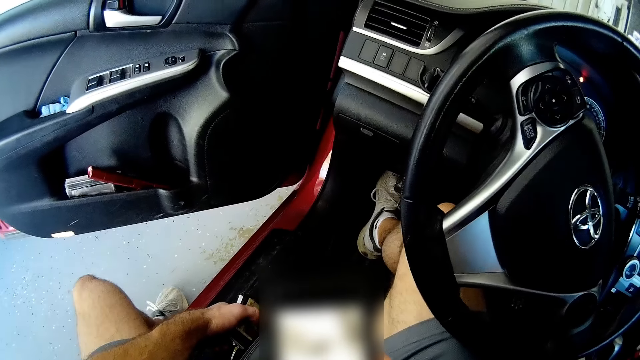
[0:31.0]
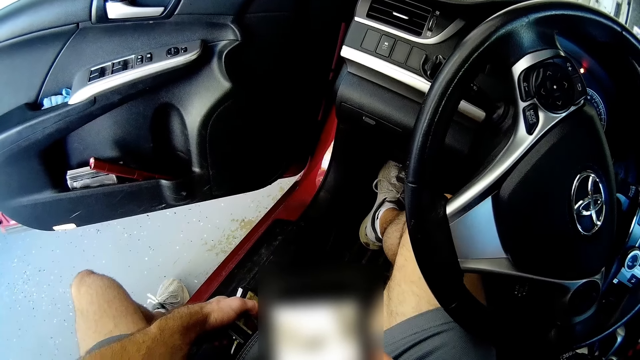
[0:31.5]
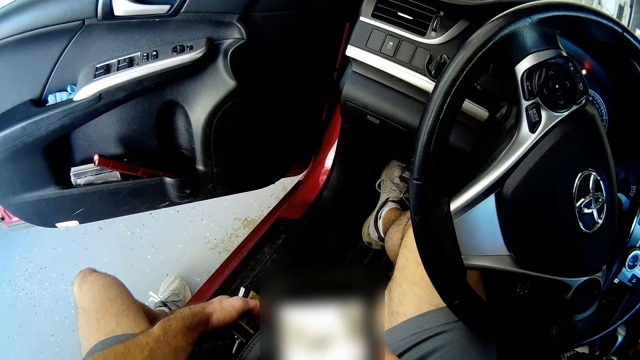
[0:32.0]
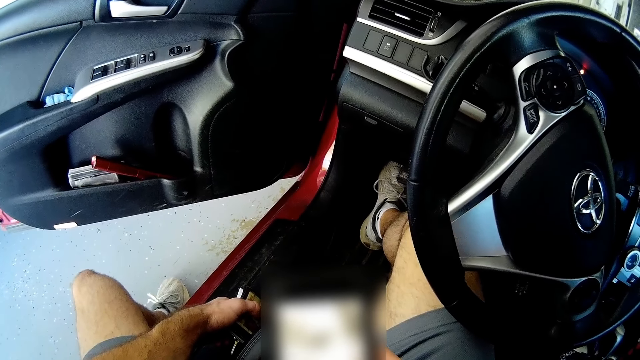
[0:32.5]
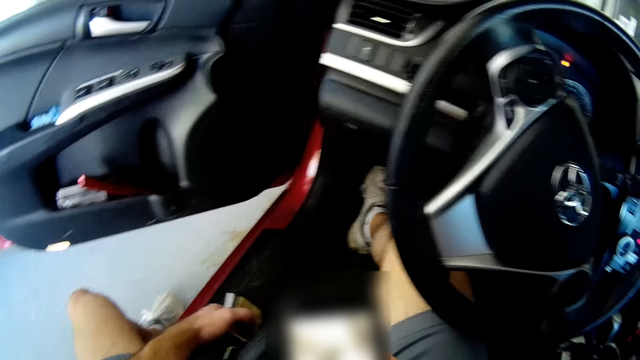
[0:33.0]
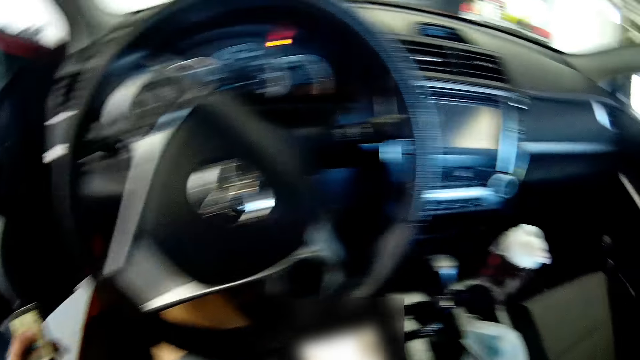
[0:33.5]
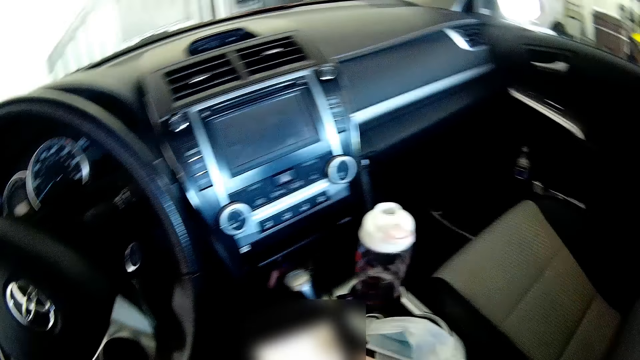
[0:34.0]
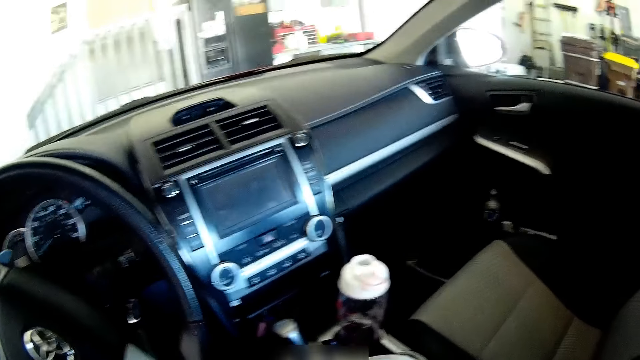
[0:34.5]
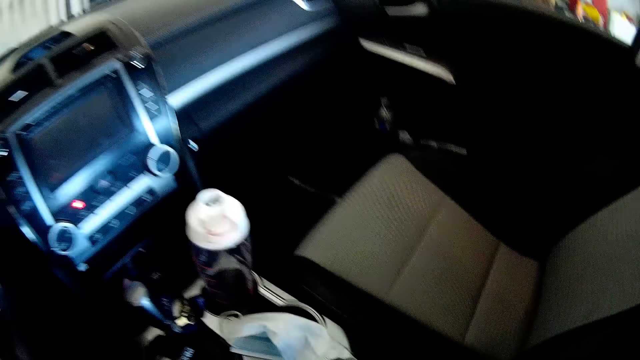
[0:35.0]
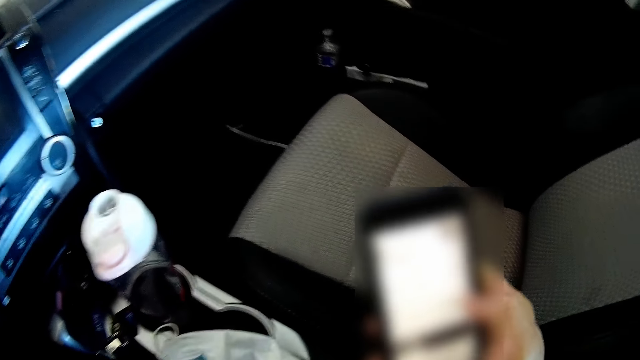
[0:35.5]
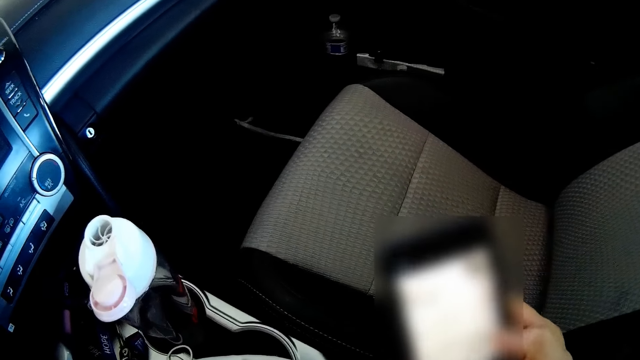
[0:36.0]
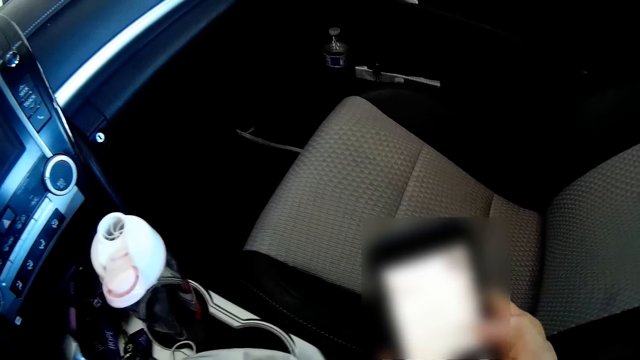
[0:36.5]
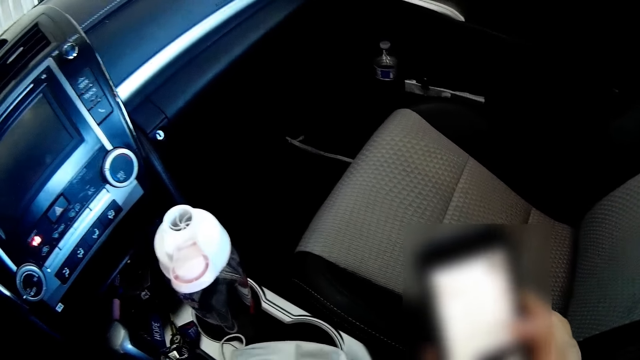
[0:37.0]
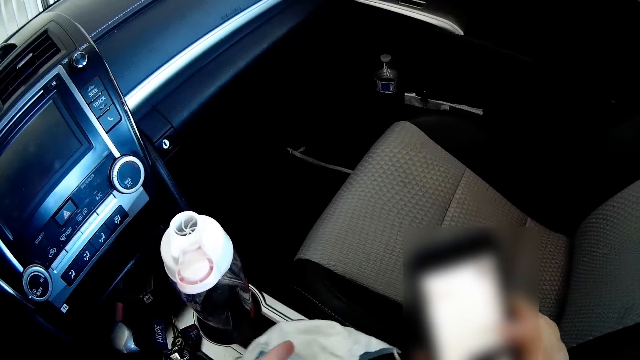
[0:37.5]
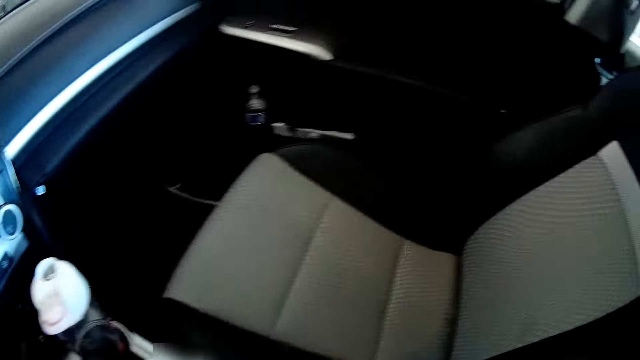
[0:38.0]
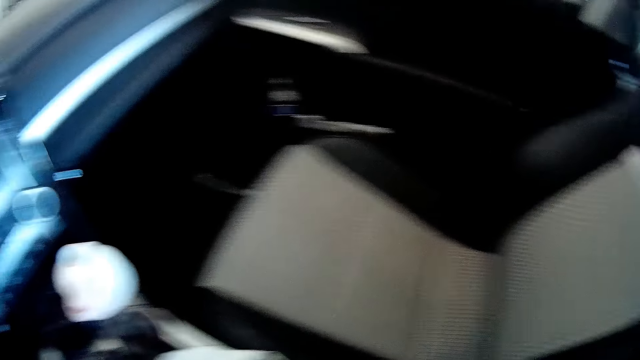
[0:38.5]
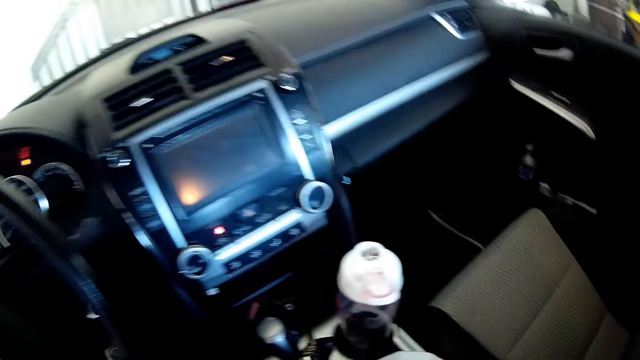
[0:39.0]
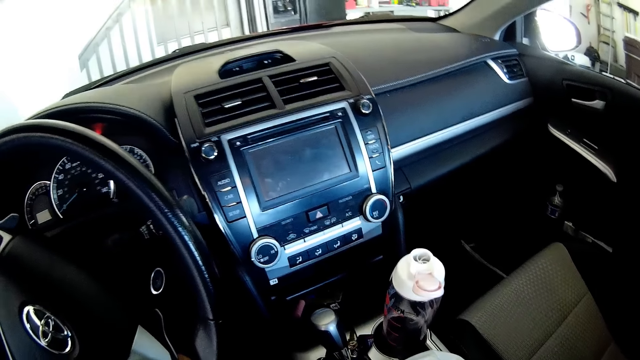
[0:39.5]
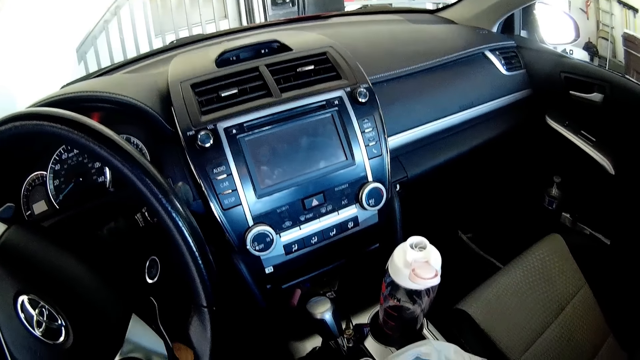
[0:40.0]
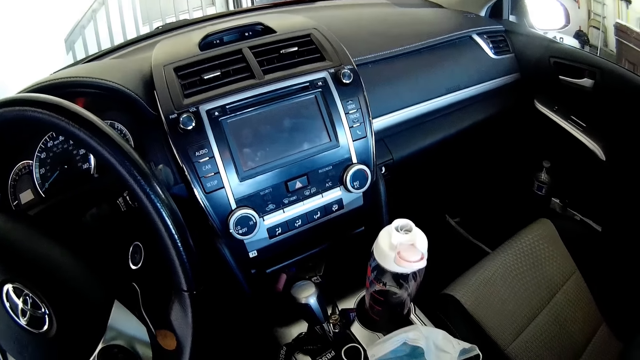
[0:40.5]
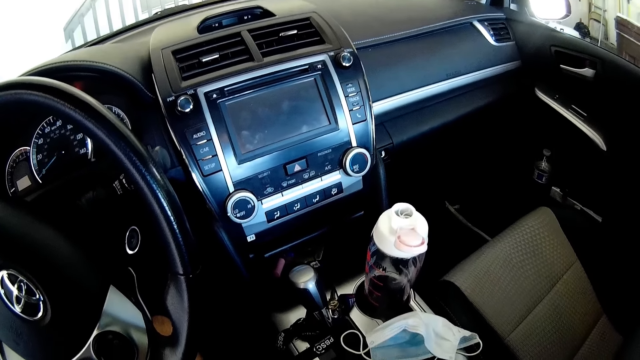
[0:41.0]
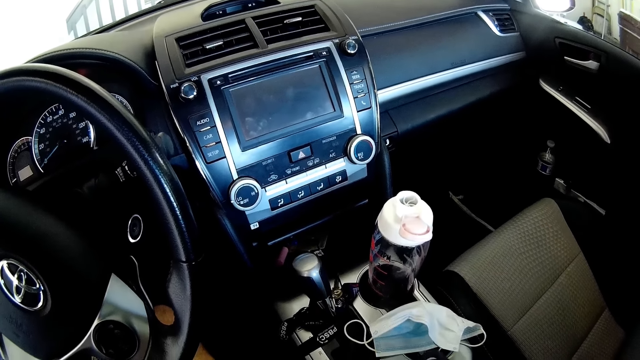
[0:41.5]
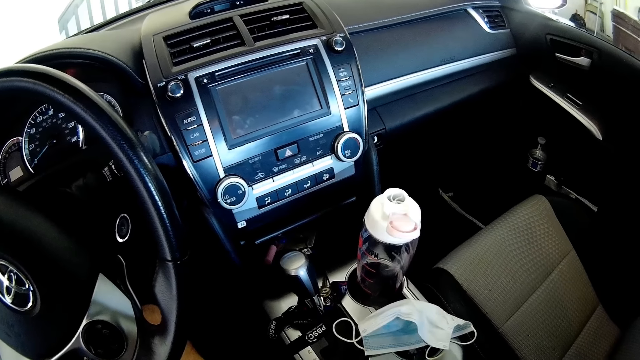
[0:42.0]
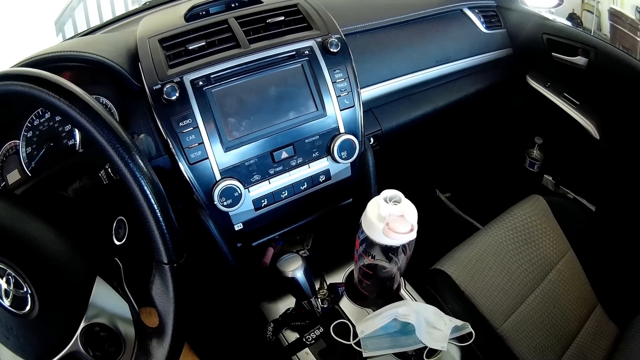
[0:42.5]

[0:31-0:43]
The camera wearer moves the hand. They operate the phone. They touch something. They look in the car.

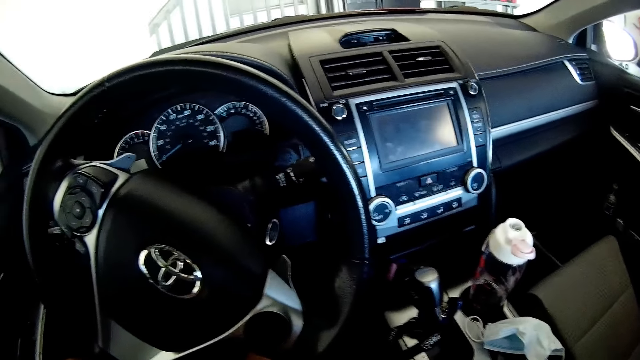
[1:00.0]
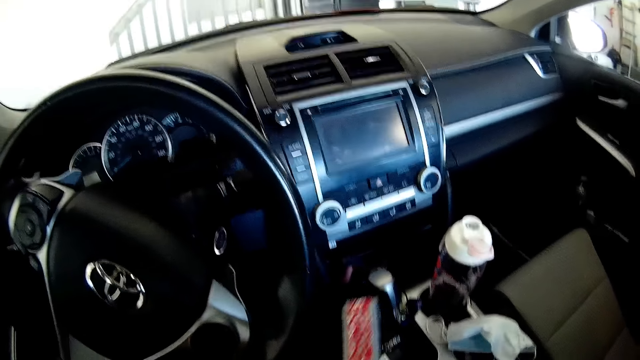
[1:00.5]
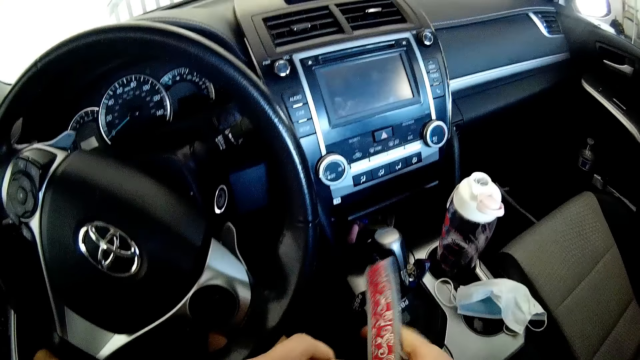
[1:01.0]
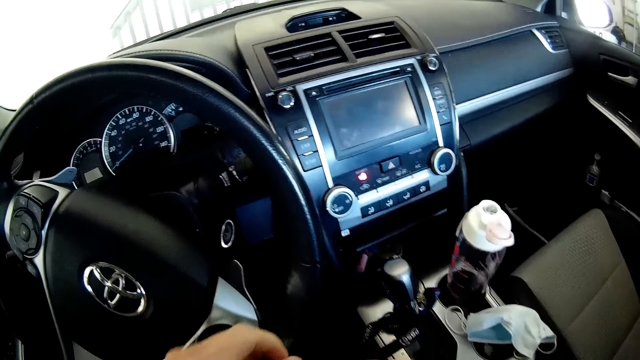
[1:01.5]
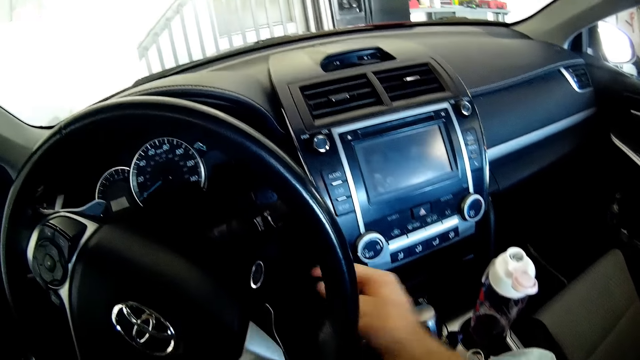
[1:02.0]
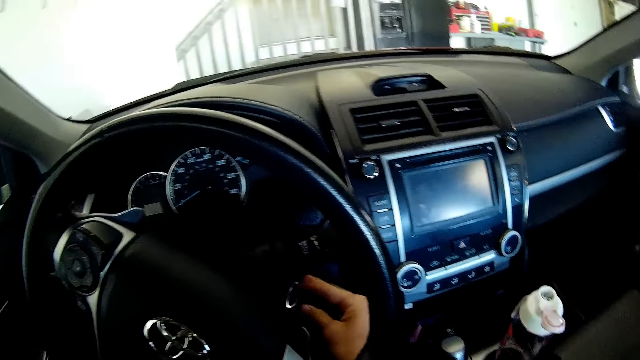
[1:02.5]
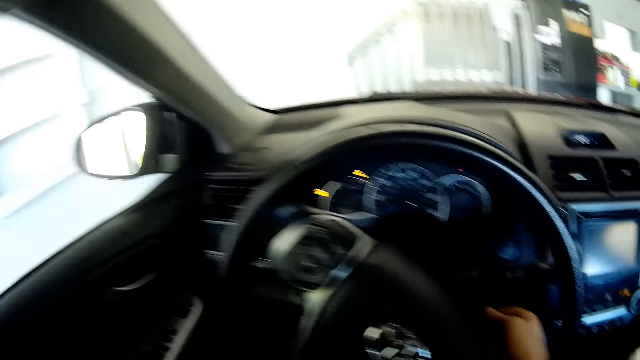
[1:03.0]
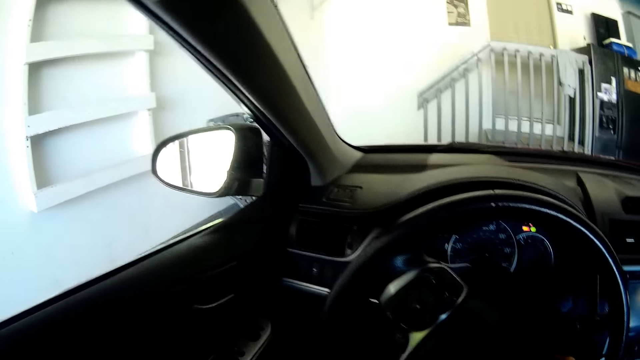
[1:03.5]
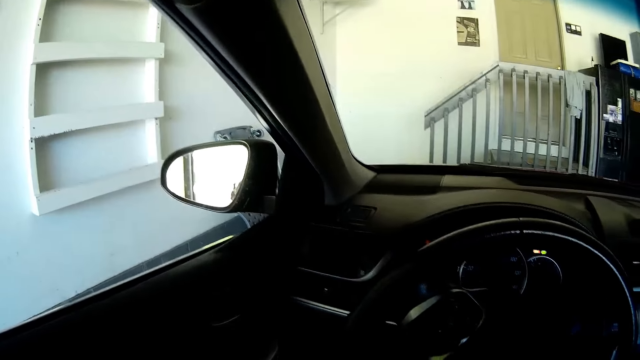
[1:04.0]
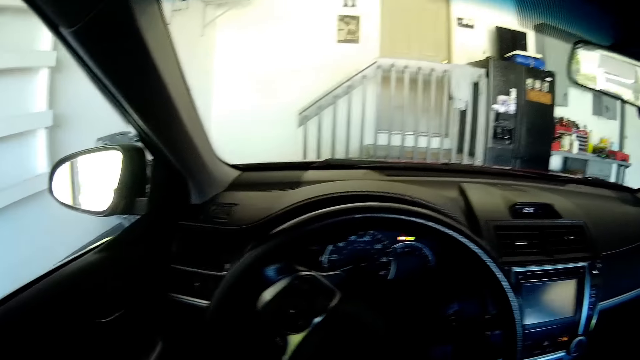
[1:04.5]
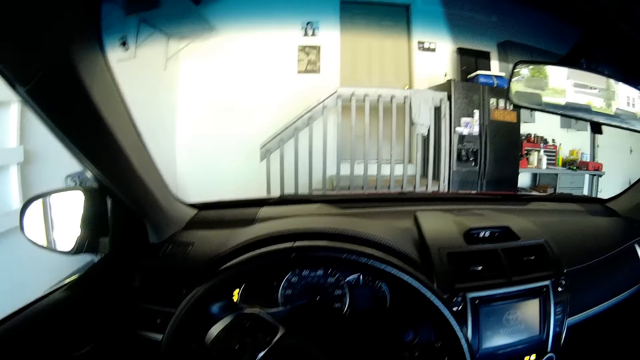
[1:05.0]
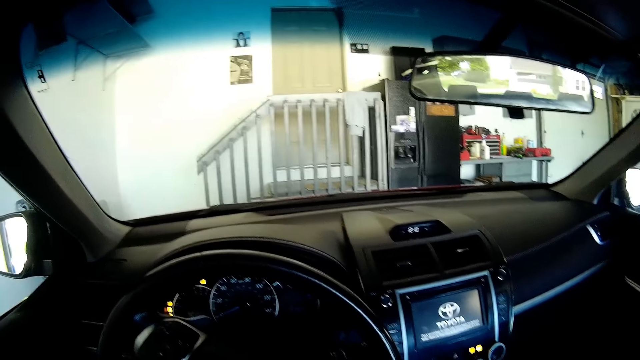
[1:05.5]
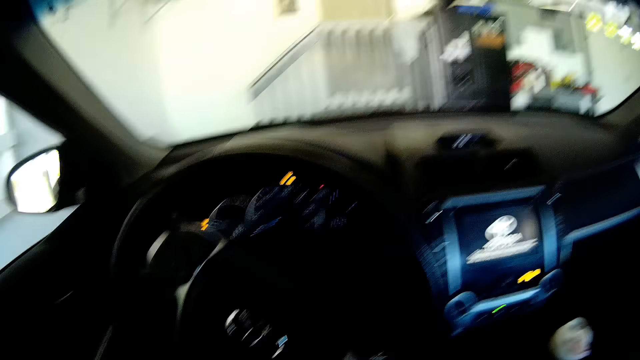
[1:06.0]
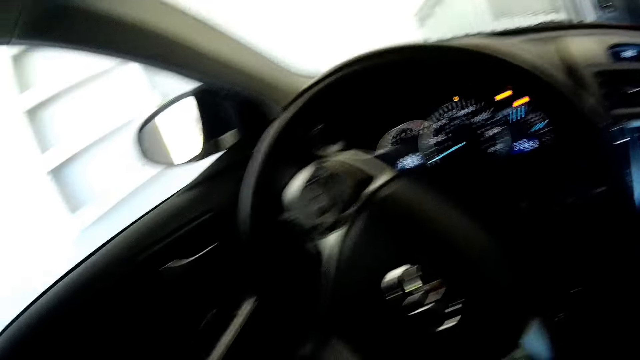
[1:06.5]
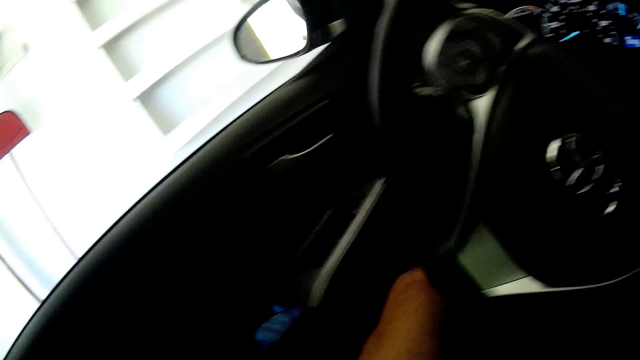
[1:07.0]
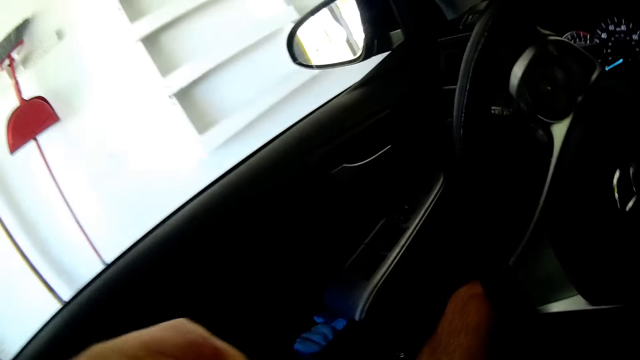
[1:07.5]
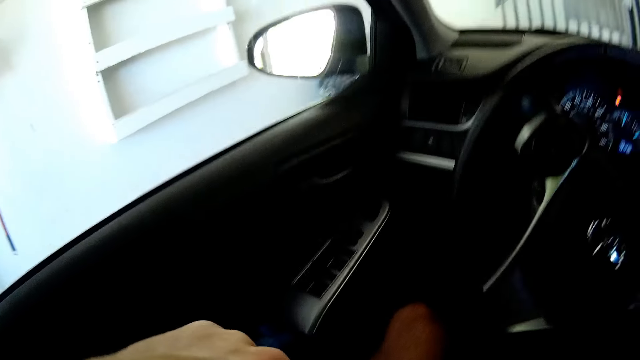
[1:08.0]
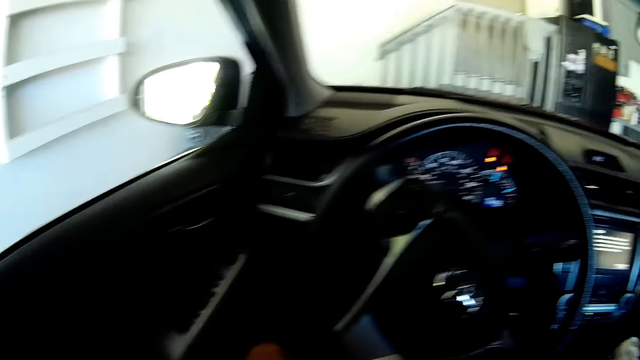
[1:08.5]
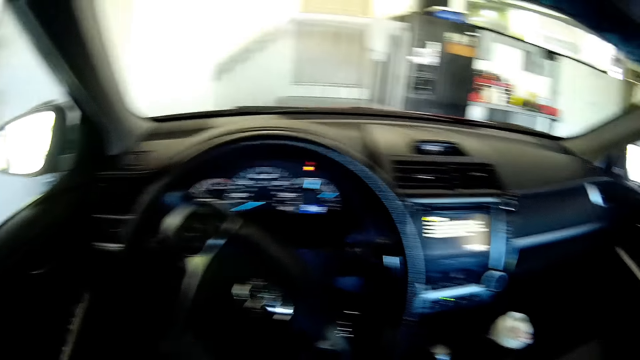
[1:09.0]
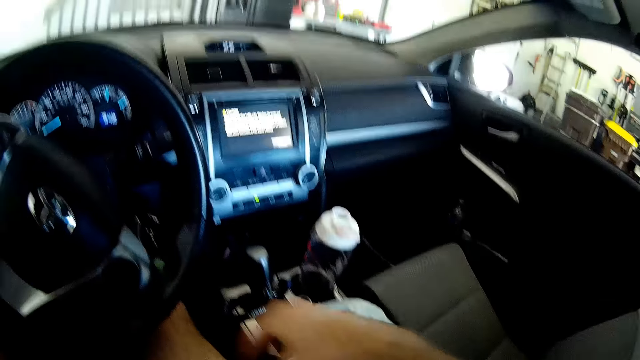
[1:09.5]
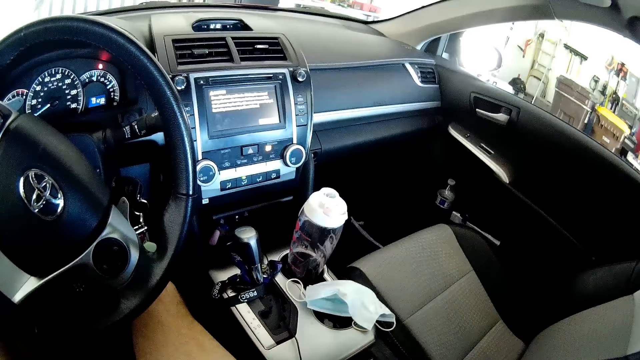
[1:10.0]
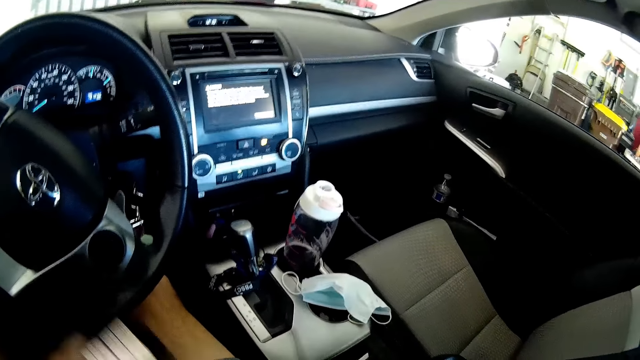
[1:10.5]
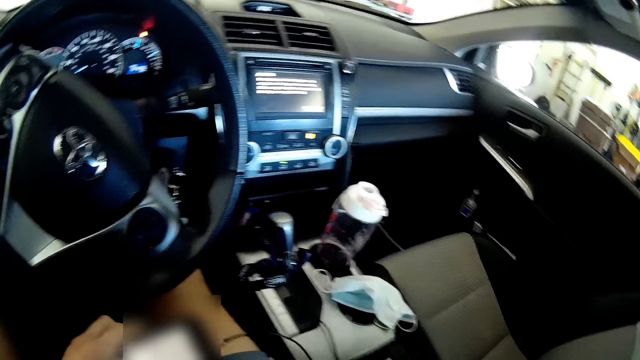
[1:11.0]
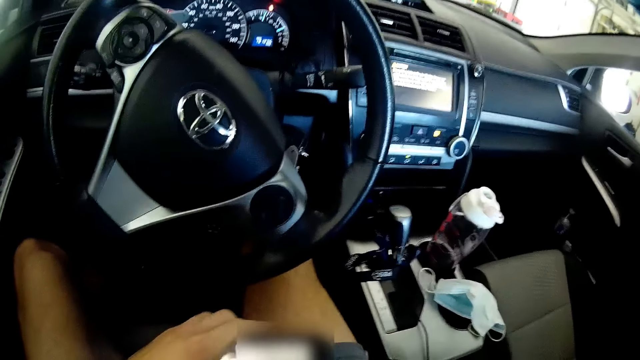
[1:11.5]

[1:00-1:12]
The camera wearer holds a red purse with both hands. He puts the car key into the ignition with his right hand. He switches on the car. He drags a seat belt with his left hand. He locks the door. He puts on the safety belt. He stares at the phone.
